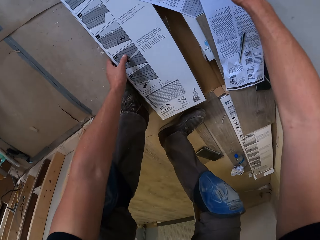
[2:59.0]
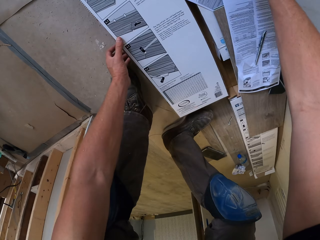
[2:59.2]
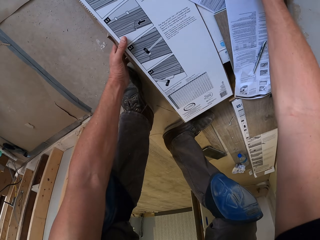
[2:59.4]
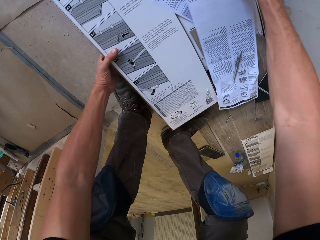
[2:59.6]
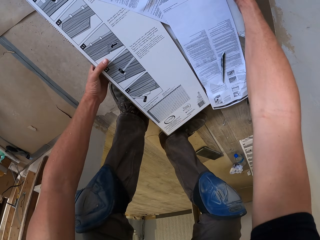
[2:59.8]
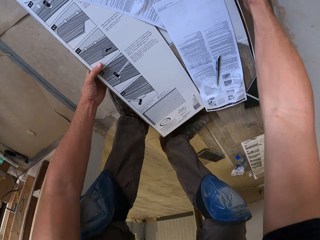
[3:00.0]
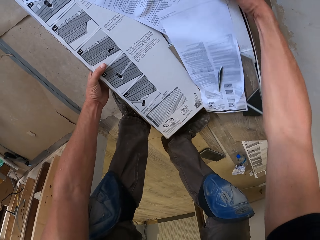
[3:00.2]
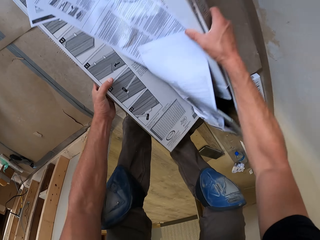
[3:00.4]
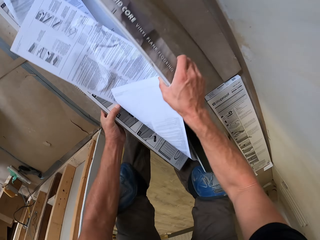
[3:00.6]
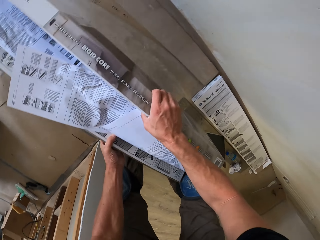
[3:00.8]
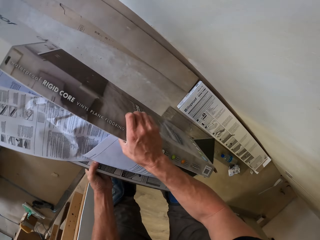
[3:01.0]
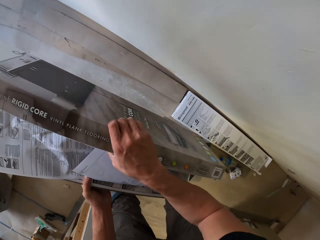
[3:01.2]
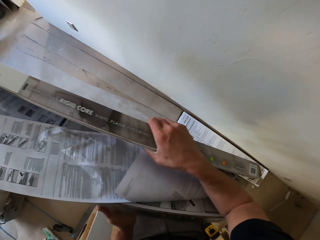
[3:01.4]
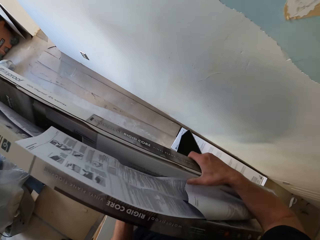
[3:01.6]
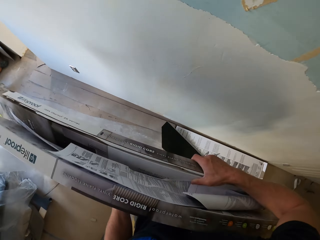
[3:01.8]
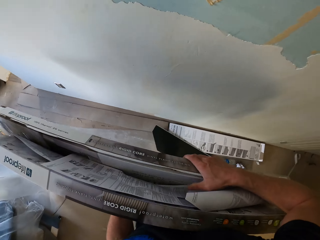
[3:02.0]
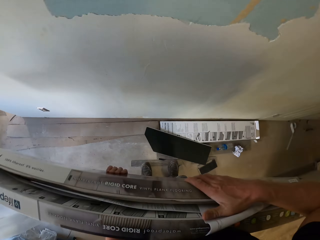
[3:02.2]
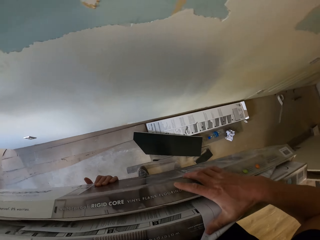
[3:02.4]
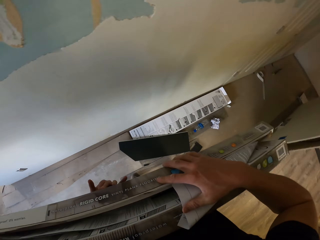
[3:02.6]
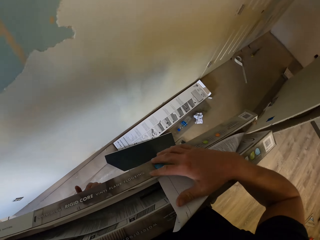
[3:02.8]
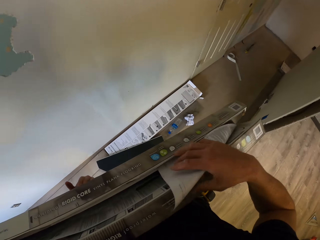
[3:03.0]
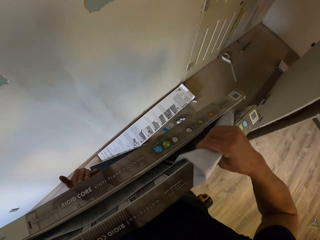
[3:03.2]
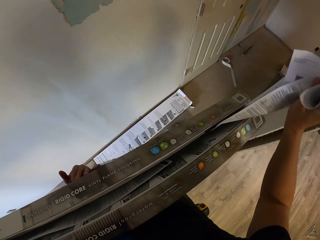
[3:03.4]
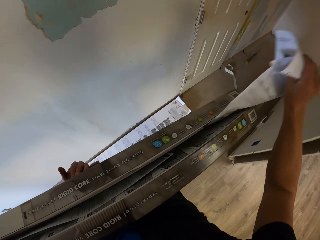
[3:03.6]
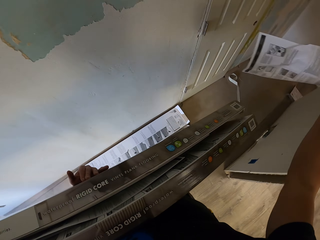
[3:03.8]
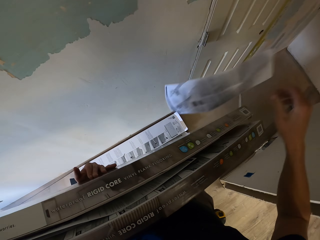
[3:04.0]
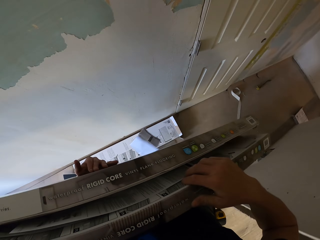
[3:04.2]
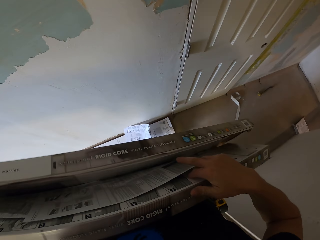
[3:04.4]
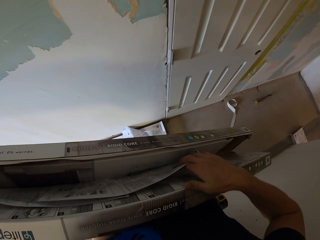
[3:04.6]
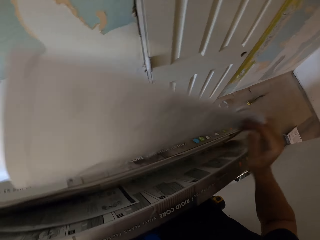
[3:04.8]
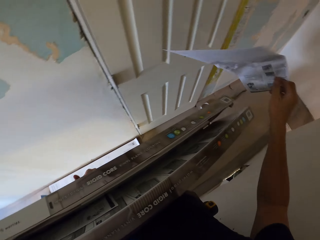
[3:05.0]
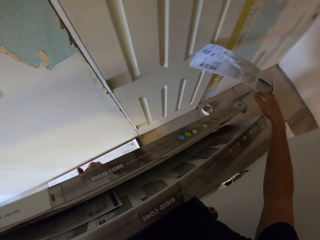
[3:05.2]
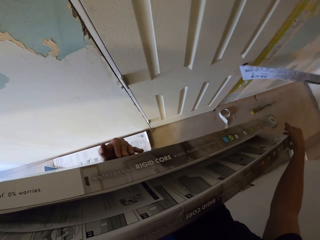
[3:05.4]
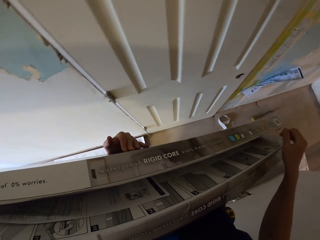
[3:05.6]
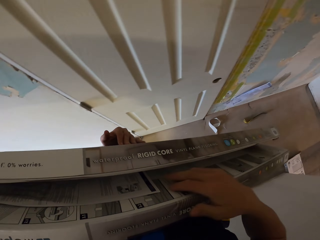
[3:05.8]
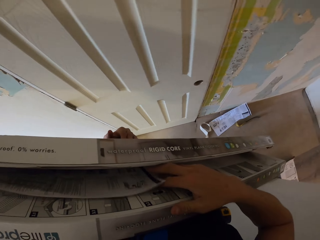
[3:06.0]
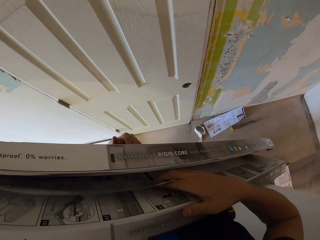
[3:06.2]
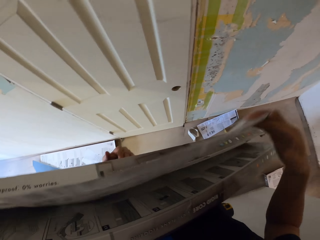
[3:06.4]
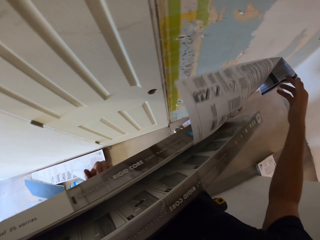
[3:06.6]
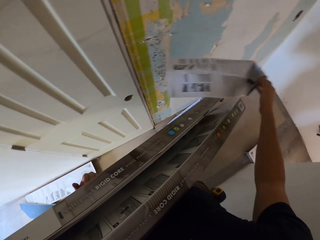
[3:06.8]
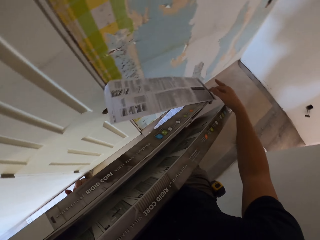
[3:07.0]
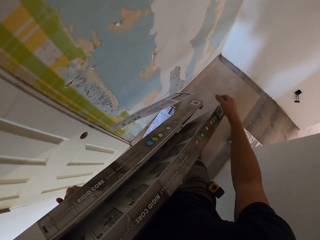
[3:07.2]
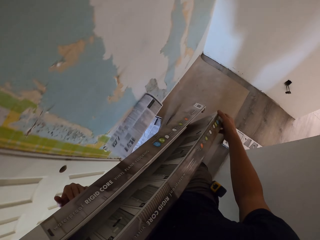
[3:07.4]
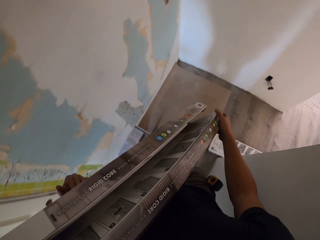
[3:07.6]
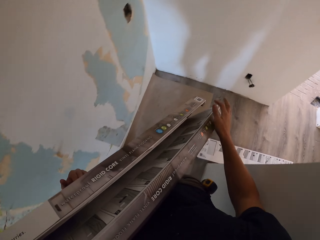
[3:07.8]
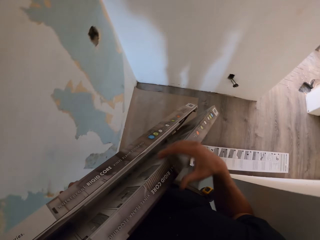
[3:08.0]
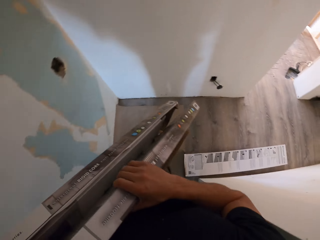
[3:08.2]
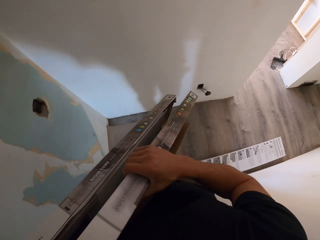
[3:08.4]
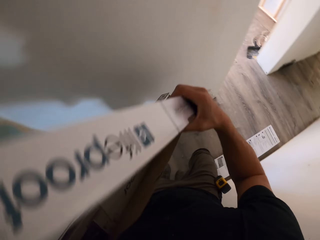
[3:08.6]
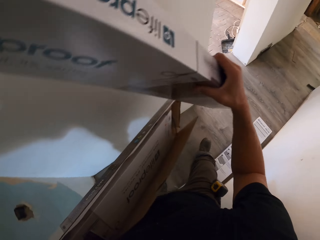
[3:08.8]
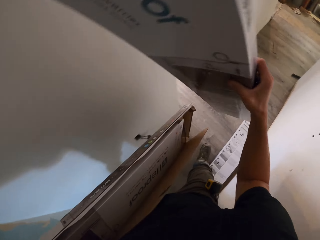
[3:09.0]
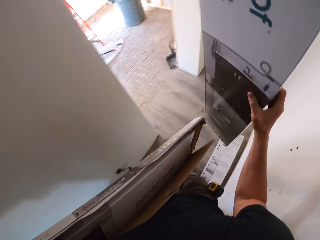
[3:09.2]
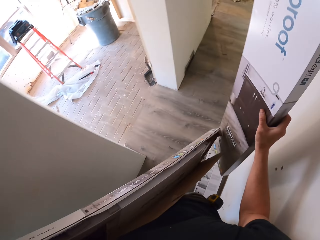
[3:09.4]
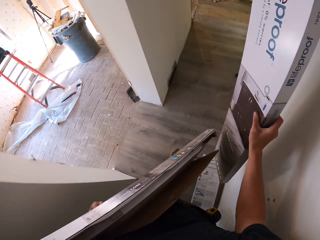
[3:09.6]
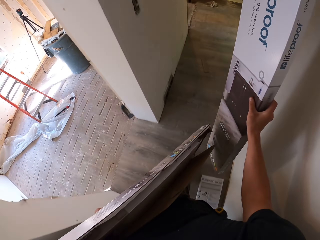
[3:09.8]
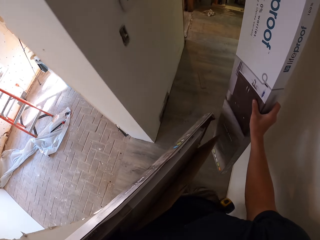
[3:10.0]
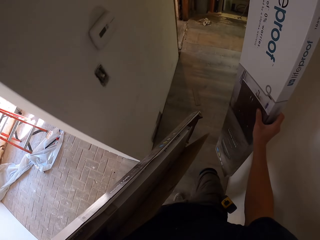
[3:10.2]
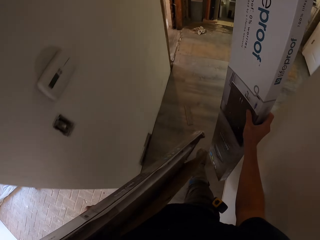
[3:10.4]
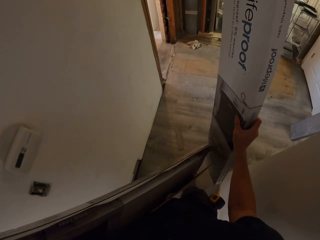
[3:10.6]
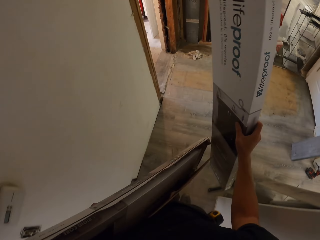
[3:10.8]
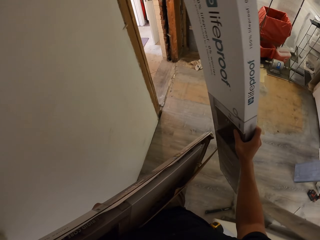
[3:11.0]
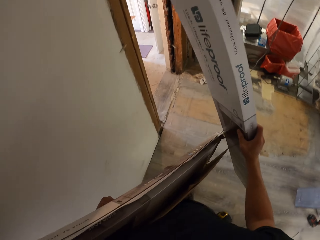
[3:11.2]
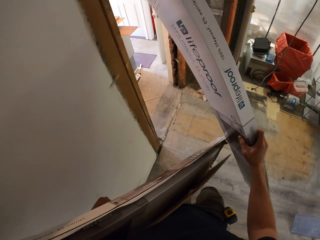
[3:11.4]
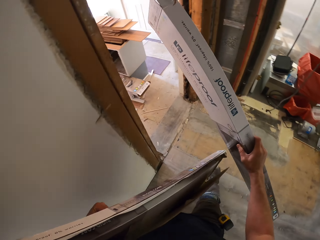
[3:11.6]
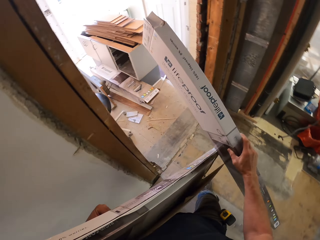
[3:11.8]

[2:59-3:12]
The camera wearer takes the Beauflor vinyl flooring boxes. They walk around. They throw the papers away. They take the box and walk in the house.

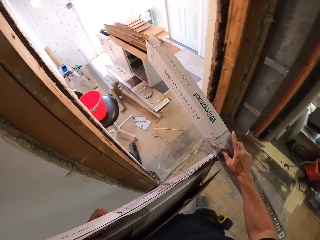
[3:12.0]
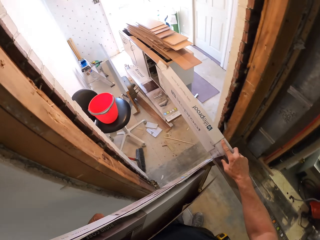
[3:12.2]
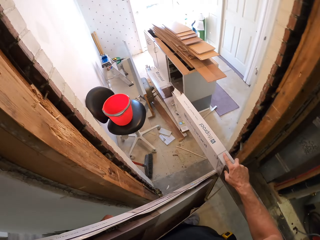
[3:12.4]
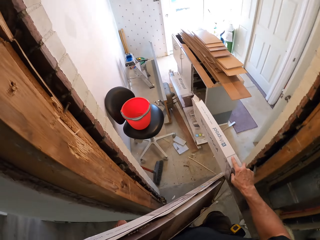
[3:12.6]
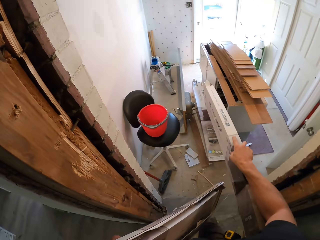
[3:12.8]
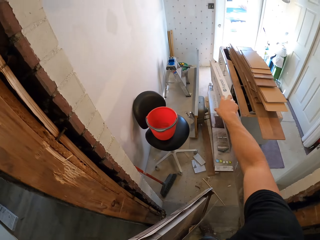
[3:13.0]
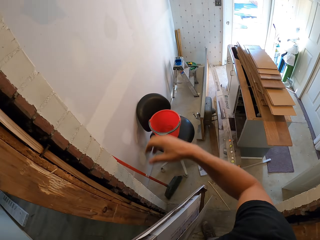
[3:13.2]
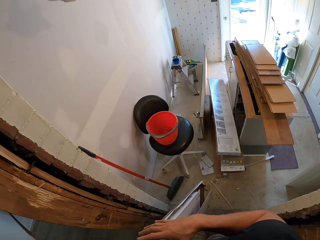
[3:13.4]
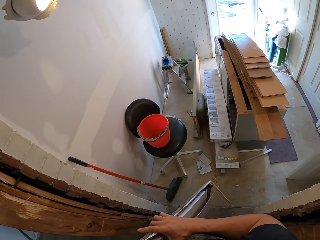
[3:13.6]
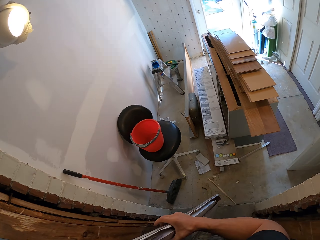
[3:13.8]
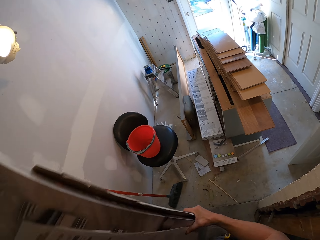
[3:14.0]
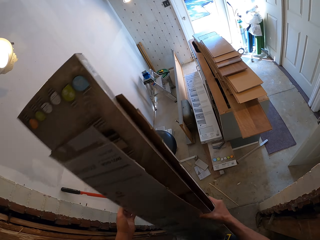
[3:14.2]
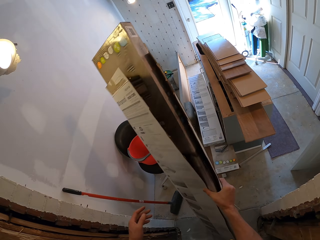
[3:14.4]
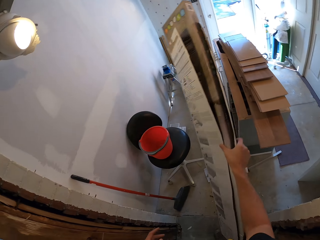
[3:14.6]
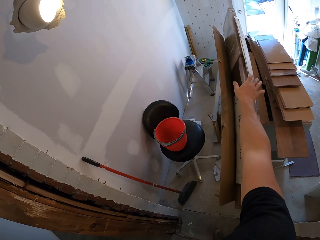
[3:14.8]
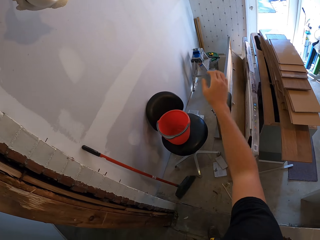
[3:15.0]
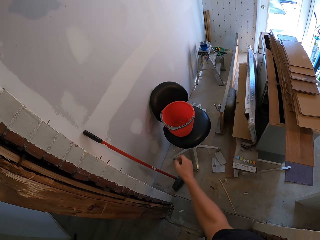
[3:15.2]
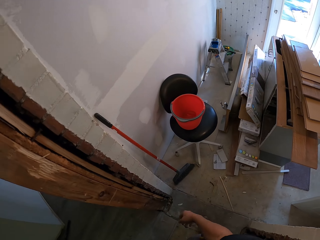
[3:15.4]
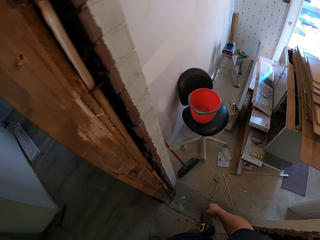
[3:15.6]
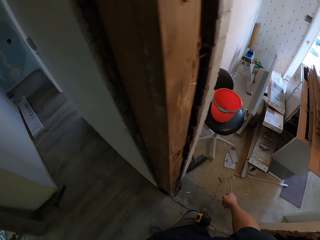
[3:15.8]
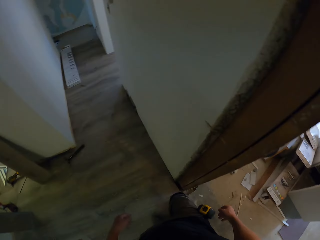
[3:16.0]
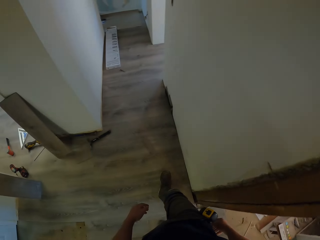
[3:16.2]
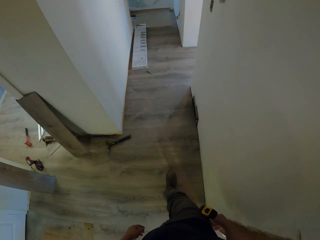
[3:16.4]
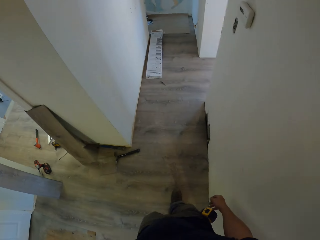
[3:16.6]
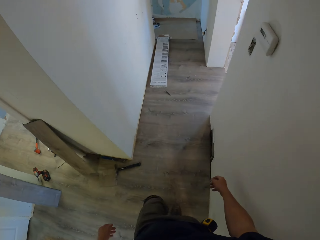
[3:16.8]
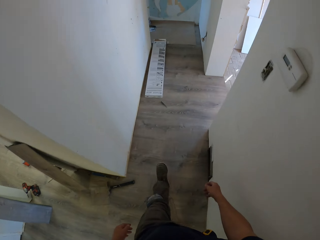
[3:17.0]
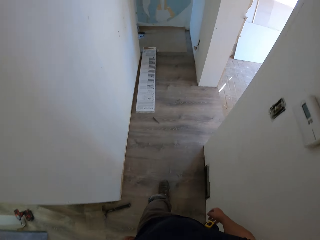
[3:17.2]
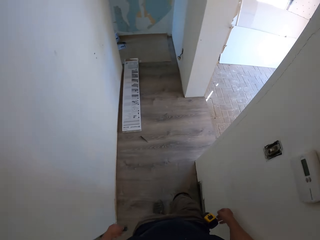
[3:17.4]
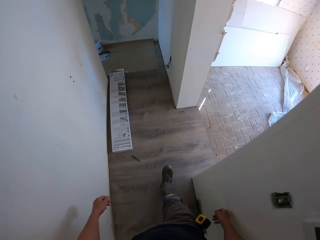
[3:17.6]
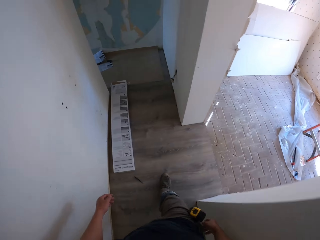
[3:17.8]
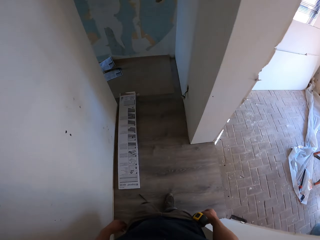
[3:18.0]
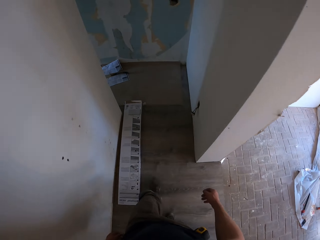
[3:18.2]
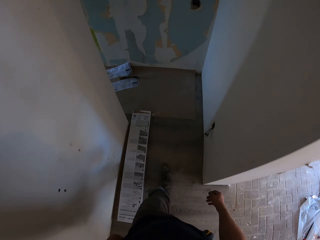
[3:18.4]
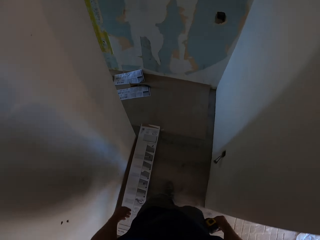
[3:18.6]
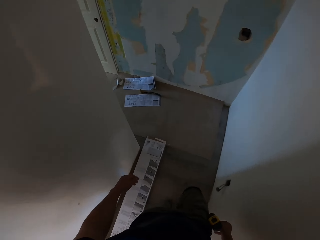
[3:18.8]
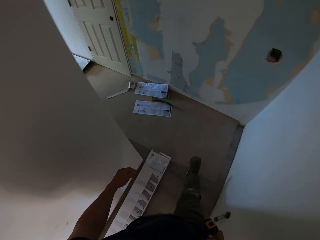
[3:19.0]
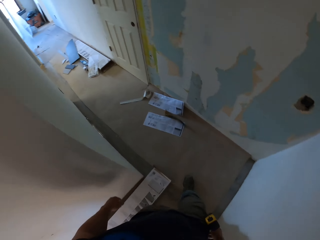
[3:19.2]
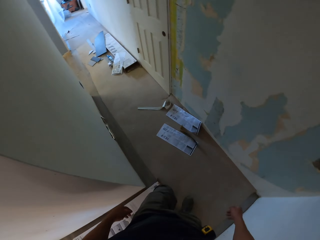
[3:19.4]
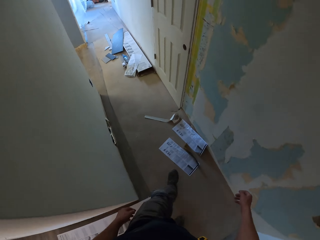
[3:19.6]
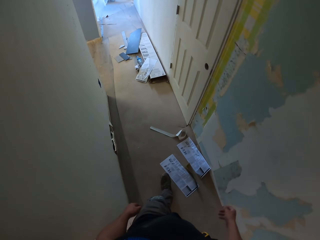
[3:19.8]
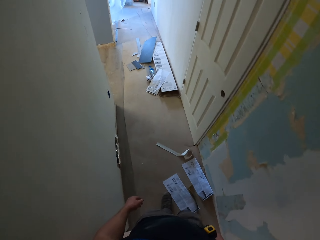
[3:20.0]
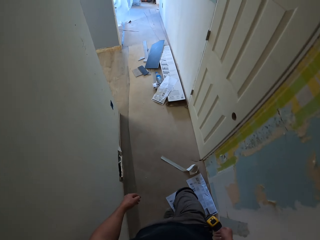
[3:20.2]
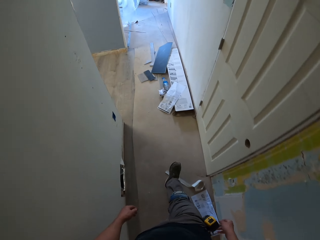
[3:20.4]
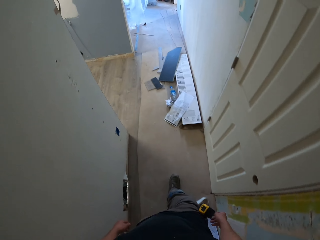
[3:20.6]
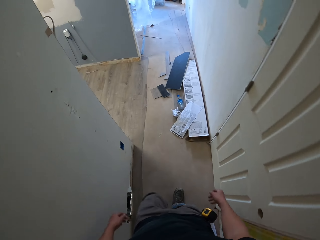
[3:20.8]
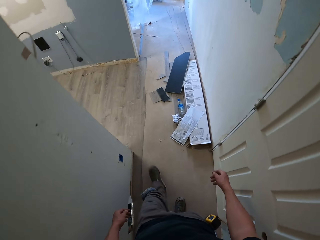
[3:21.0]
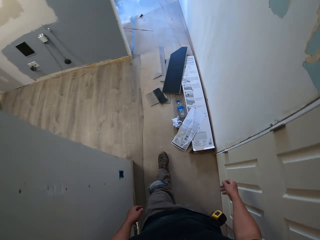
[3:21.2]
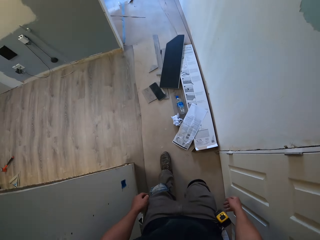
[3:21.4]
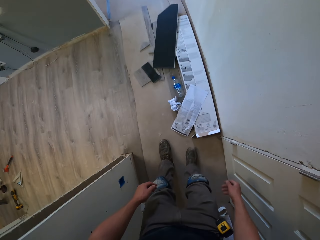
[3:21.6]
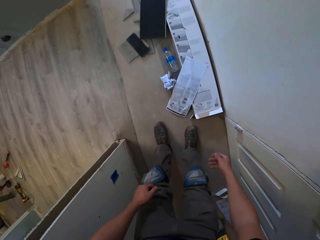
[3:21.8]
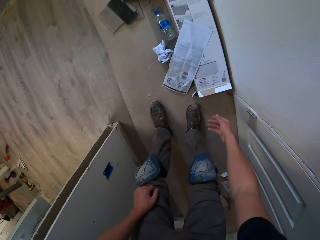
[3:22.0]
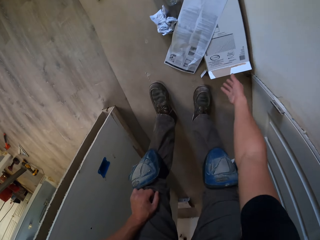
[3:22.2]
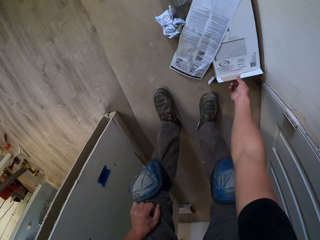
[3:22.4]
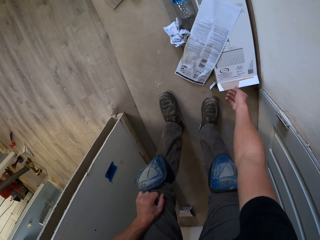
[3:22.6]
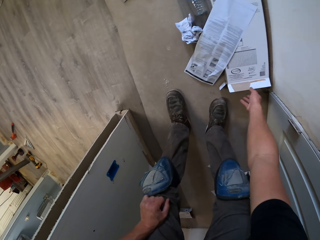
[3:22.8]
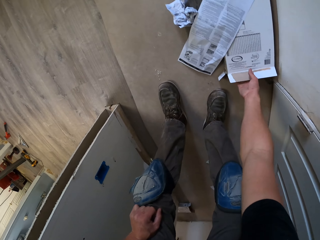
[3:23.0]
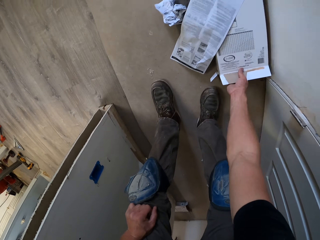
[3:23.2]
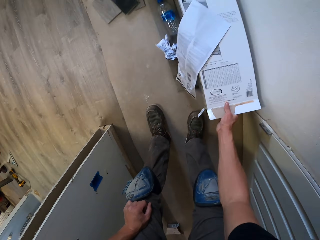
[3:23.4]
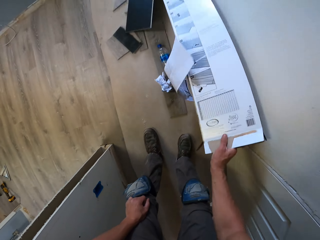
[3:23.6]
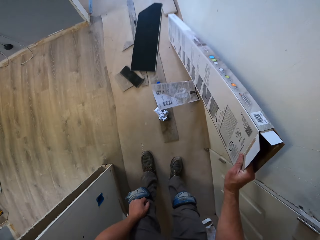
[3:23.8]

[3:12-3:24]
The camera wearer throws the boxes on the floor. They walk in the house. They pick up a box.
